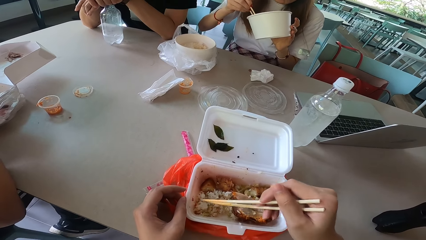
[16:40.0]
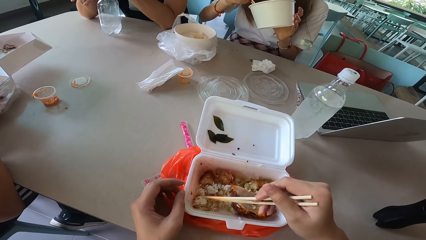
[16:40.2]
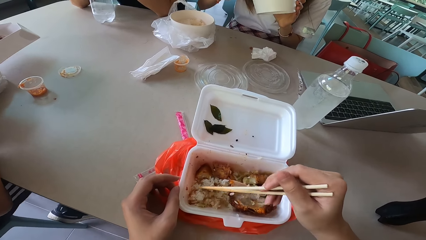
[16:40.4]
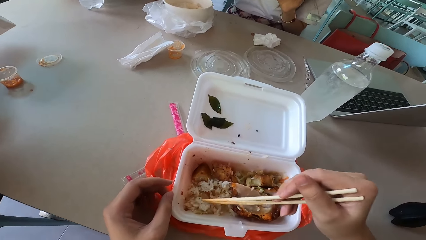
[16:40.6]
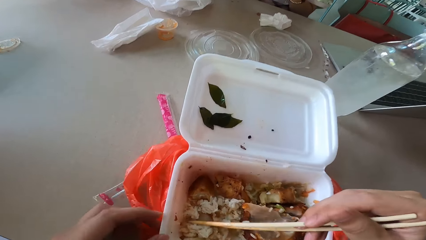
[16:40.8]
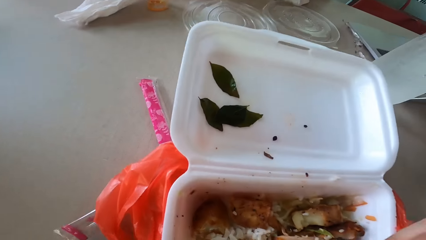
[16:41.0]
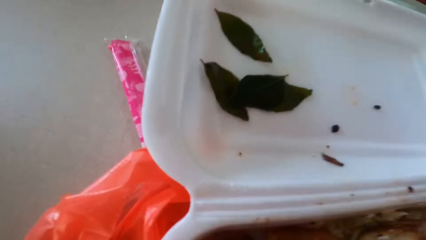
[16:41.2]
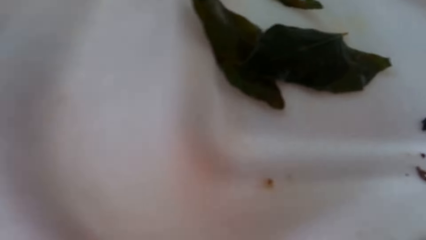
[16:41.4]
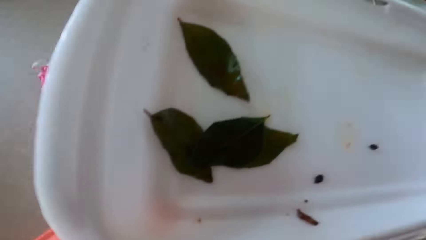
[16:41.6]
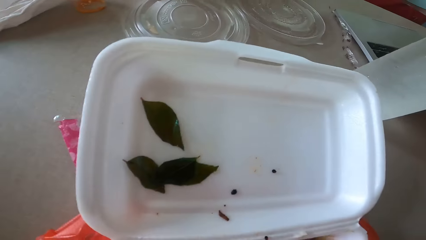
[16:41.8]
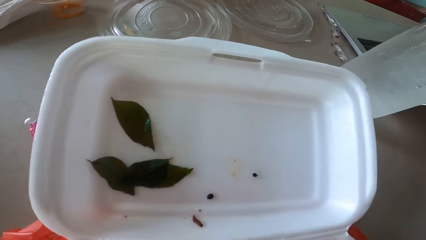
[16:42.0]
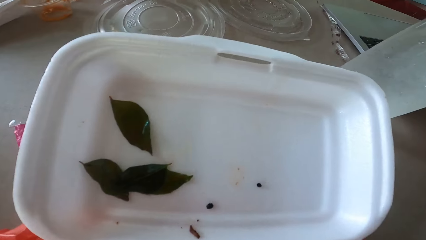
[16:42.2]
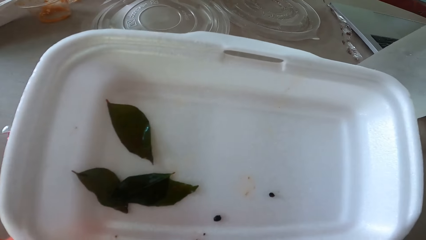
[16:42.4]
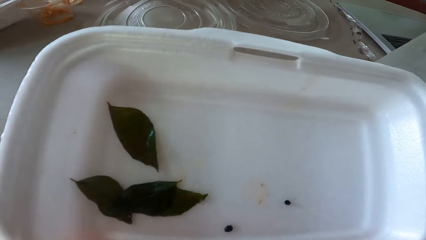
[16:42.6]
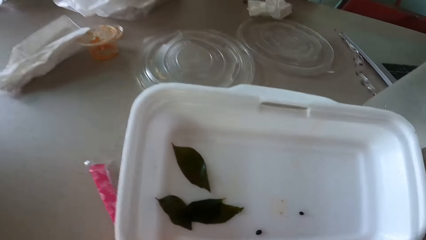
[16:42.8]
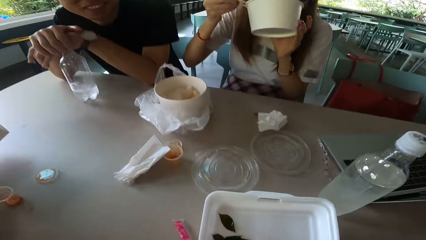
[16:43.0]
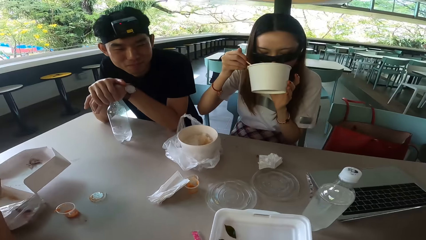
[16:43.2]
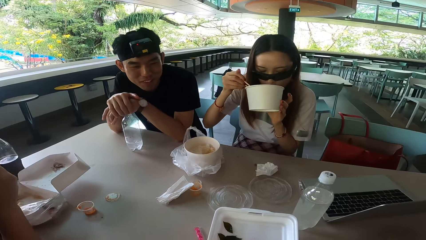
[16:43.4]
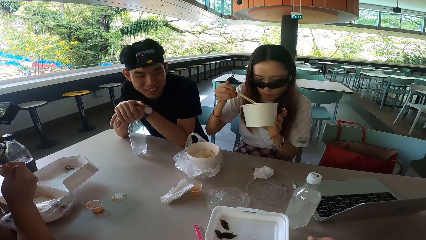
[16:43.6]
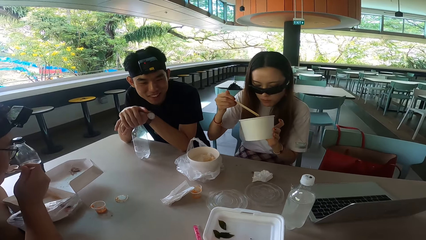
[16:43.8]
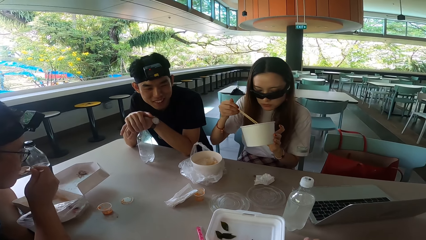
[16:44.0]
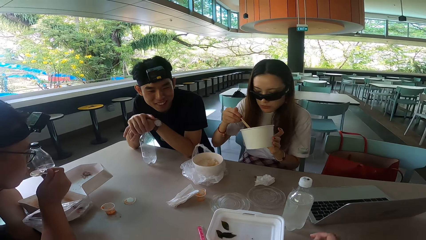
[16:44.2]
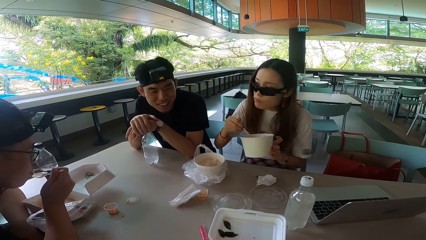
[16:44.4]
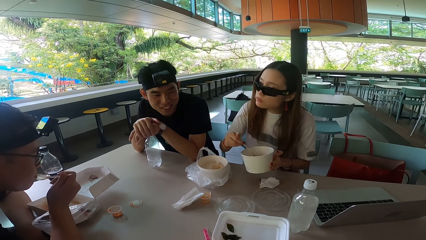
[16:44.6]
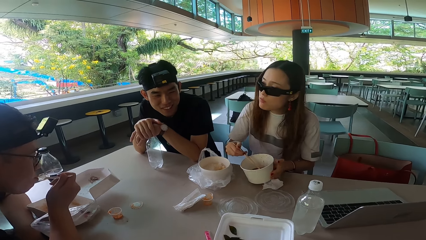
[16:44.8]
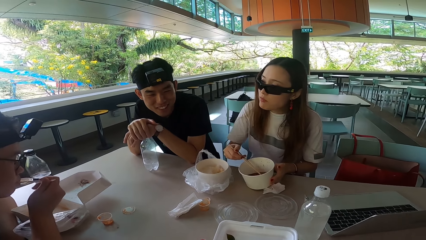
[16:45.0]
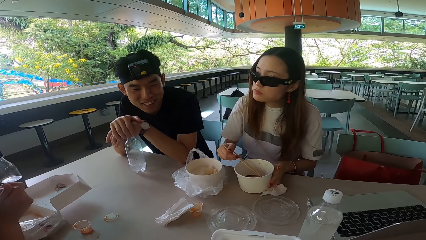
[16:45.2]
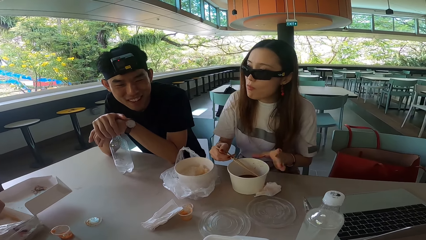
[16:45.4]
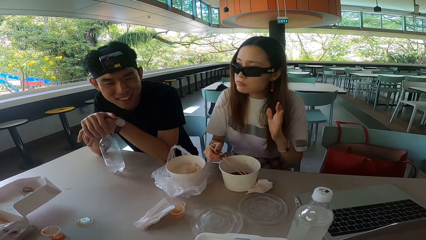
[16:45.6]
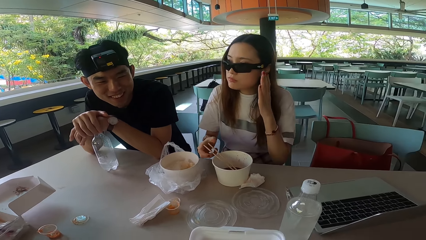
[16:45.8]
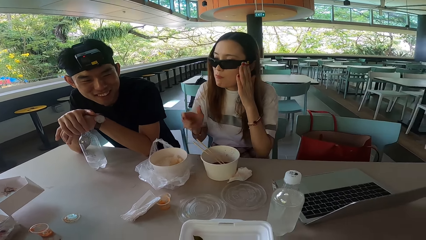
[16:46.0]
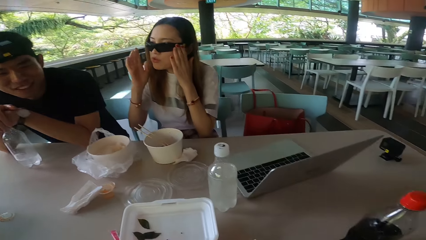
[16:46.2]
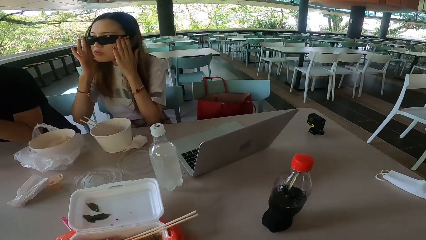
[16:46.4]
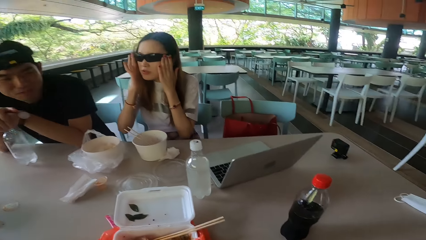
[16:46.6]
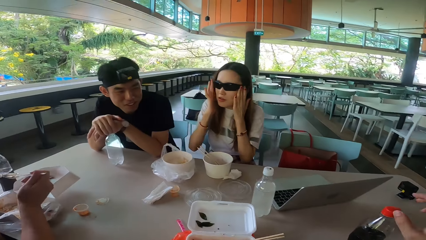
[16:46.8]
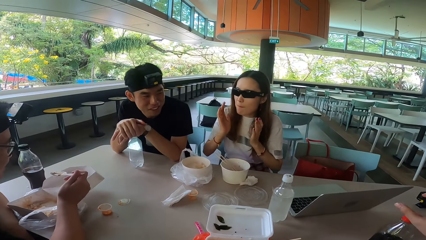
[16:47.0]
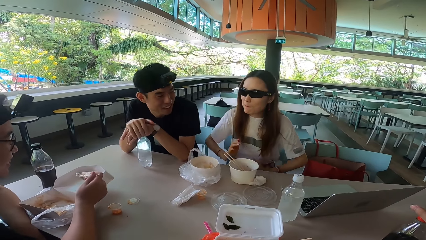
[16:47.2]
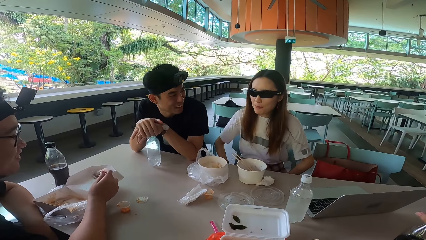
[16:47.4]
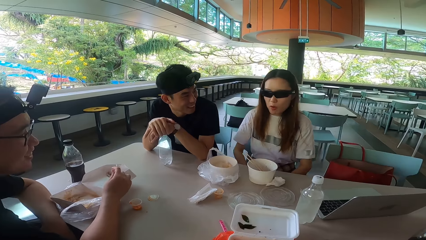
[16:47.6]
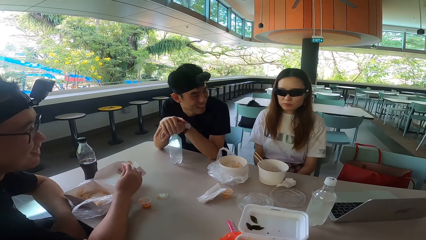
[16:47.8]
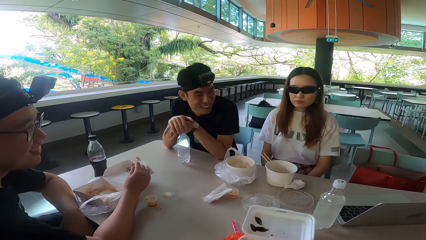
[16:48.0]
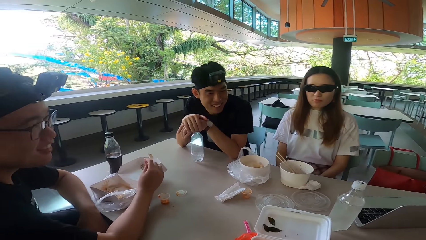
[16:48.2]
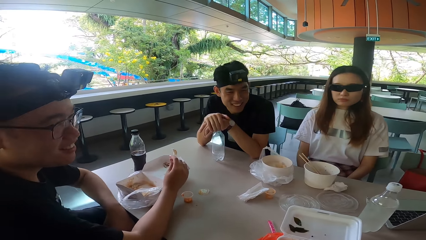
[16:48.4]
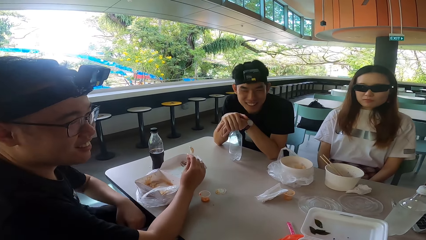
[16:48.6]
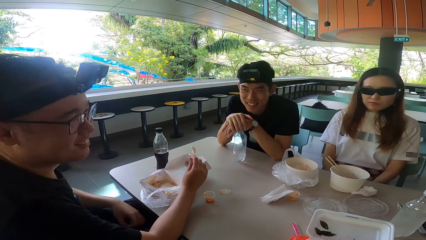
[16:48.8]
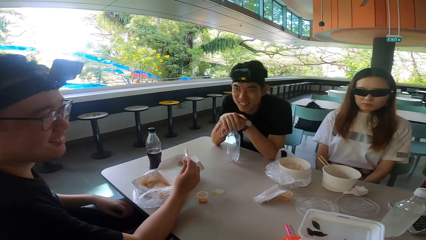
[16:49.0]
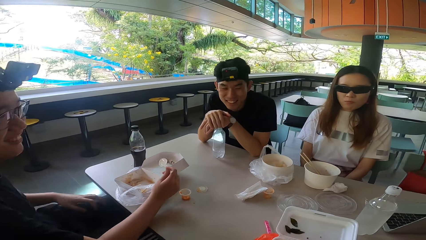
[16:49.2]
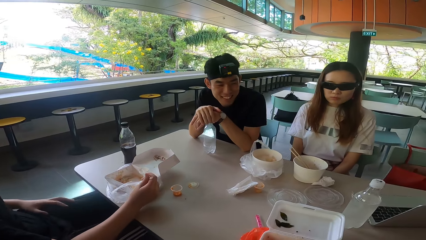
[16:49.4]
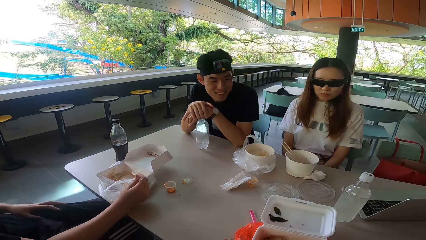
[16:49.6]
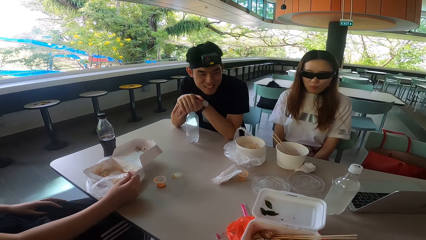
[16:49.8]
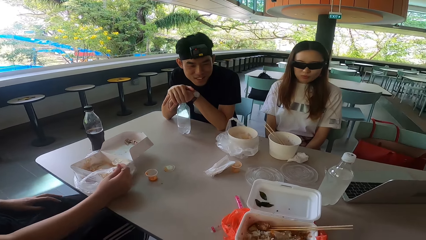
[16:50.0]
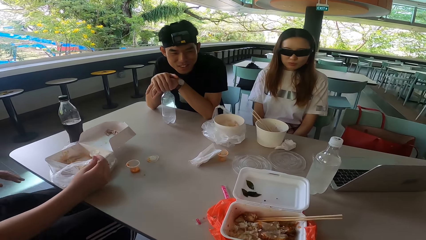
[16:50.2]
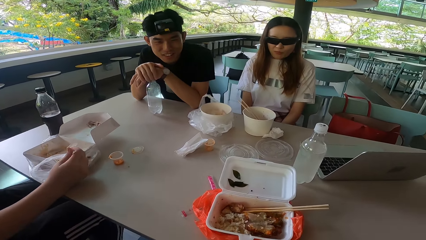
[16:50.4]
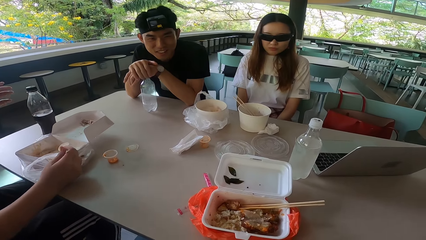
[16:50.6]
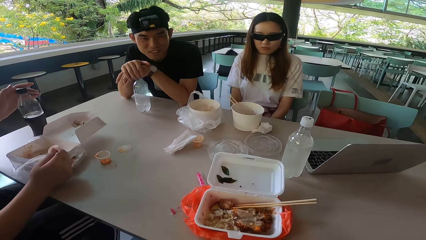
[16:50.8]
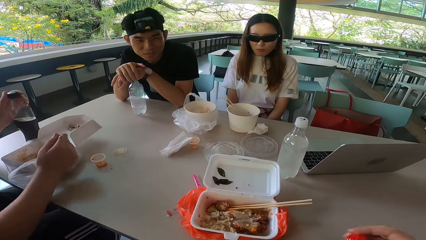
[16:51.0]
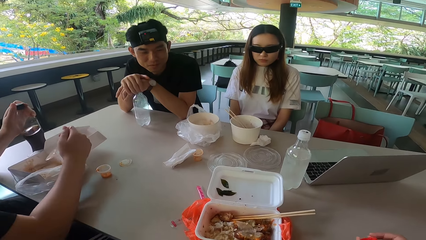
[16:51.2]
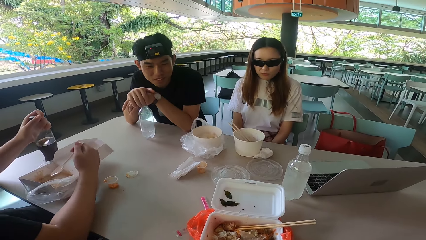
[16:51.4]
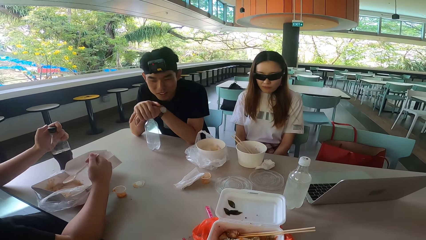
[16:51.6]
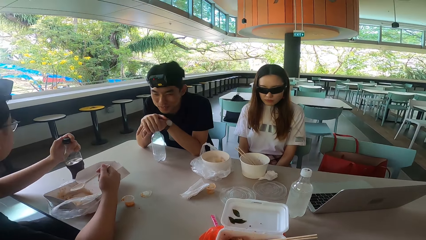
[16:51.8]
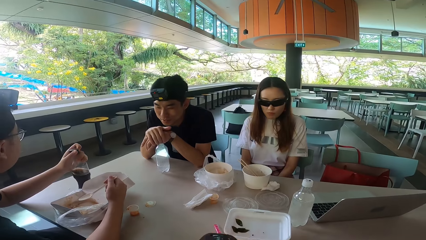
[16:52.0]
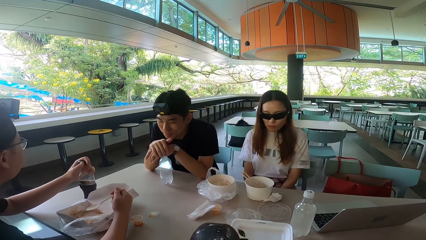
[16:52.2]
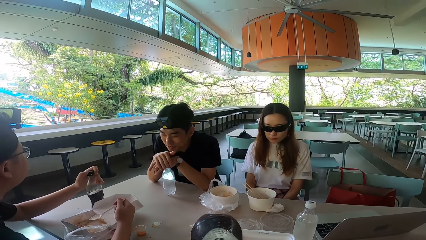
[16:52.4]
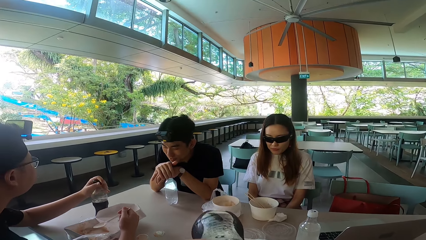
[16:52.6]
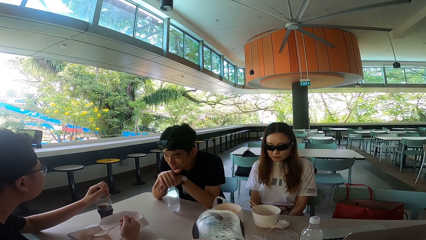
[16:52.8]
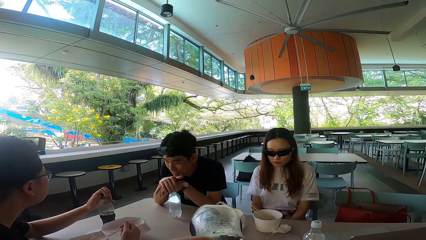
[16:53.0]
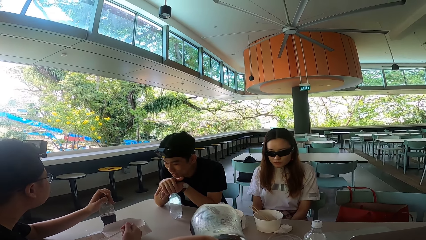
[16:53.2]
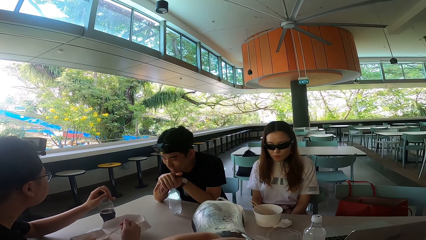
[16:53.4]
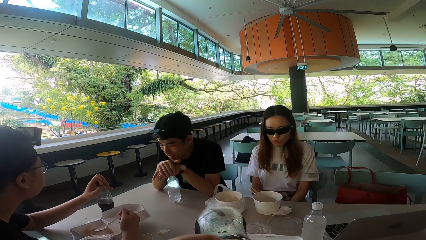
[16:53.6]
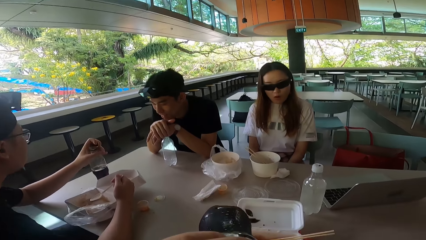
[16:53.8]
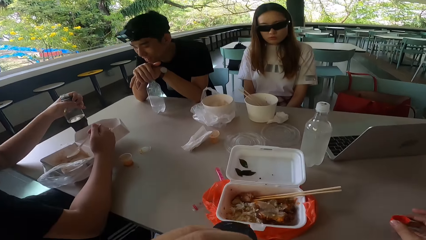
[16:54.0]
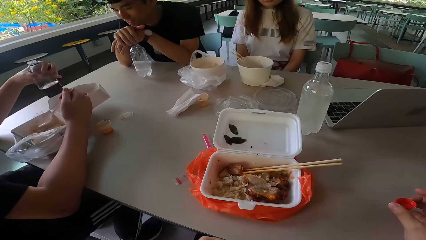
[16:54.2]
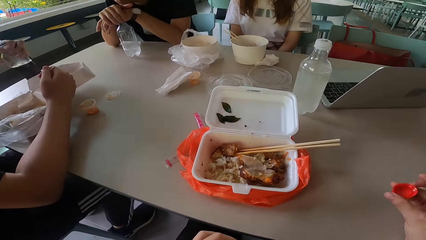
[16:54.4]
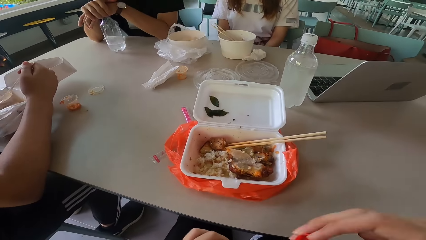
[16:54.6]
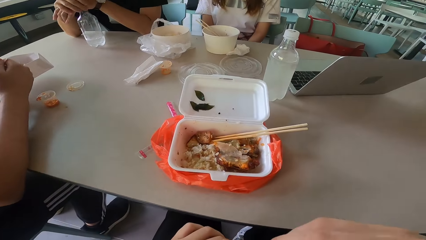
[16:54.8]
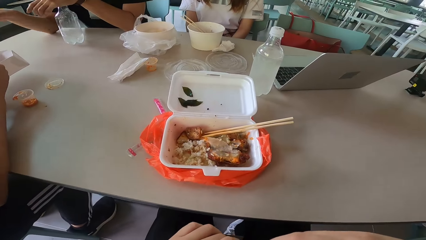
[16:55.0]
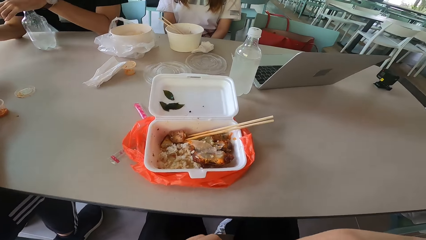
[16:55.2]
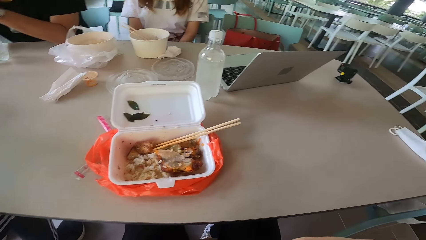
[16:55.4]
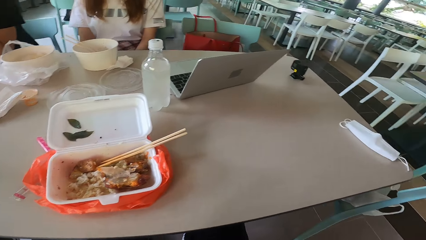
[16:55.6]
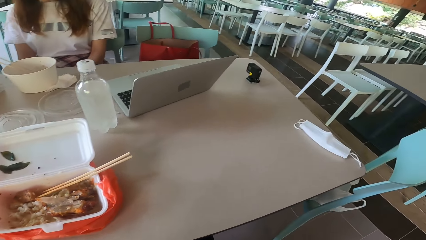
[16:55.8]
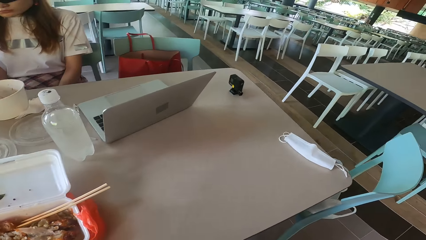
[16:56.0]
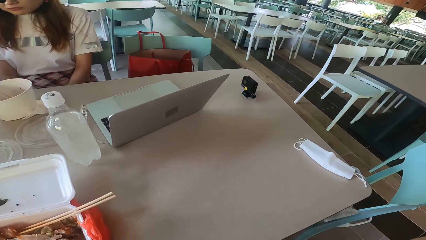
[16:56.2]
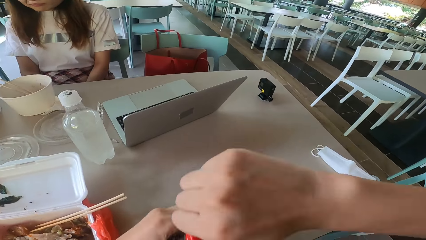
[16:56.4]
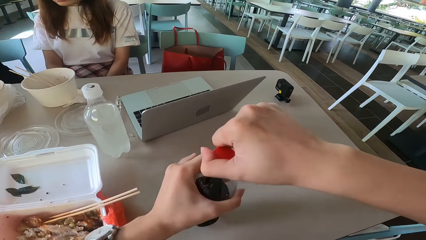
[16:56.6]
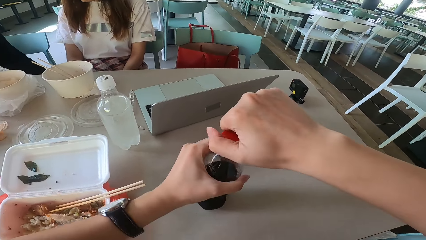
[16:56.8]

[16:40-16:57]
The camera wearer mixes the rice with chopsticks. They look around. A lady moves a food container away from the mouth and eats something. A man holds a spoon. The man eats something. The lady turns right. The lady puts the bowl on the table. The lady adjusts the sunglasses and raises the left hand. The lady lowers both hands and raises the right hand. The lady adjusts the sunglasses with both hands. The lady pulls her hands off the sunglasses. Another man turns left. The first man laughs. The first man moves the left hand and talks to the camera wearer, the other man and the lady. The first man touches a bottle and raises the left hand. The first man holds the bottle. The first man rests the right hand on the table. The other man turns forward. The first man opens the bottle. The camera wearer drinks something. They hold a lid. The first man drinks something. The camera wearer picks the bottle top. The other man moves a hand. The camera wearer looks around the restaurant.
